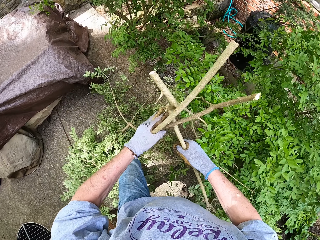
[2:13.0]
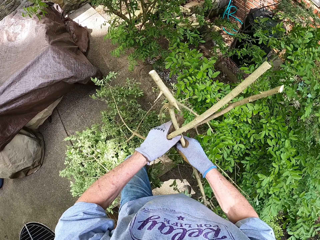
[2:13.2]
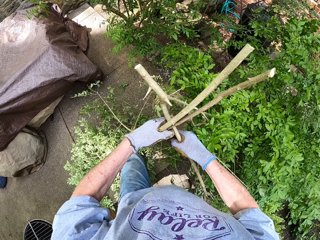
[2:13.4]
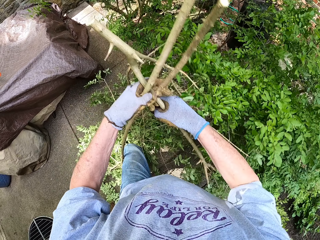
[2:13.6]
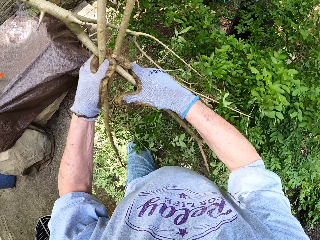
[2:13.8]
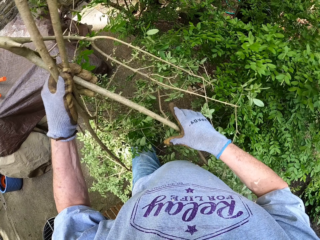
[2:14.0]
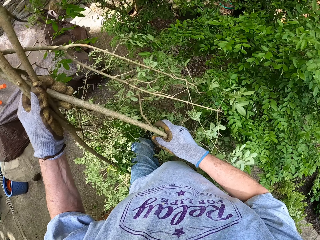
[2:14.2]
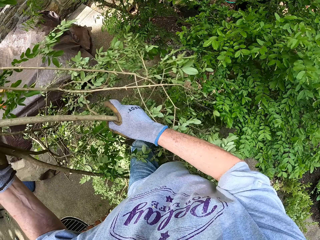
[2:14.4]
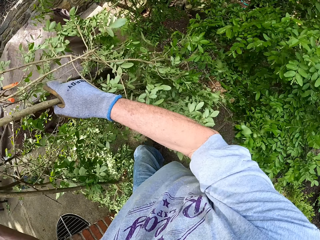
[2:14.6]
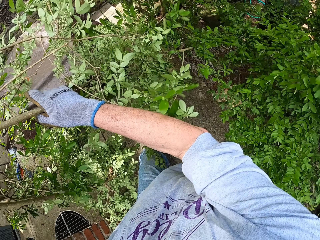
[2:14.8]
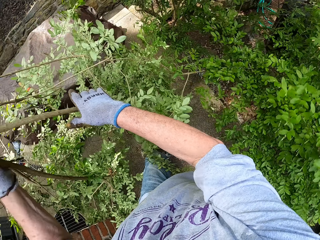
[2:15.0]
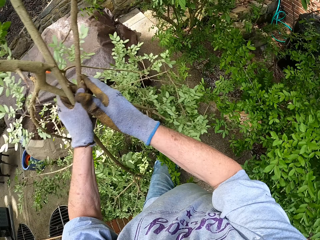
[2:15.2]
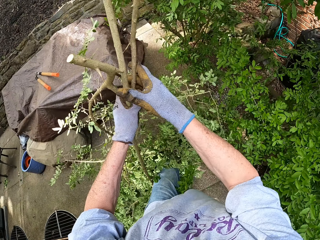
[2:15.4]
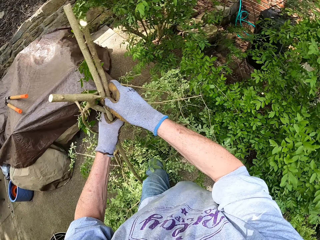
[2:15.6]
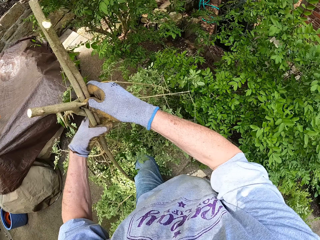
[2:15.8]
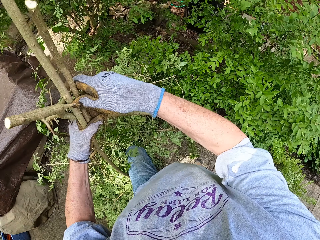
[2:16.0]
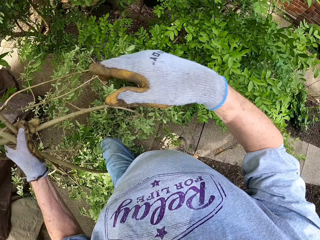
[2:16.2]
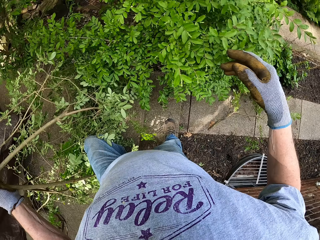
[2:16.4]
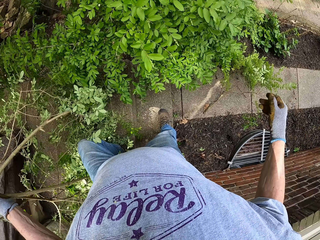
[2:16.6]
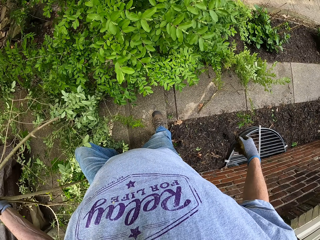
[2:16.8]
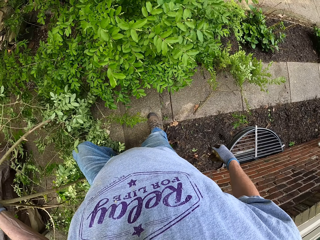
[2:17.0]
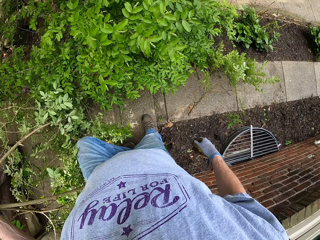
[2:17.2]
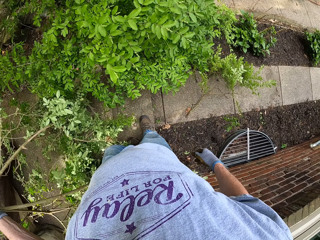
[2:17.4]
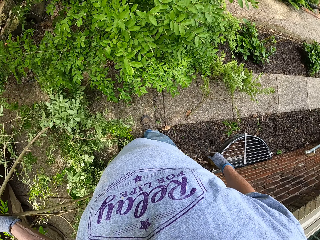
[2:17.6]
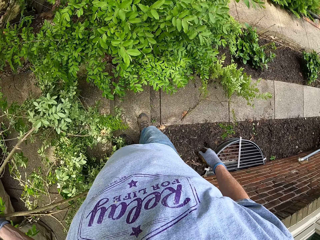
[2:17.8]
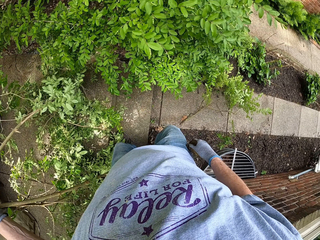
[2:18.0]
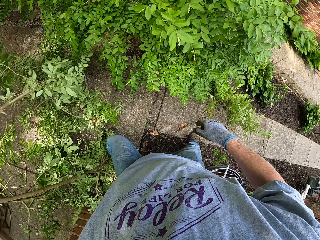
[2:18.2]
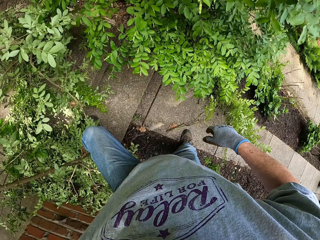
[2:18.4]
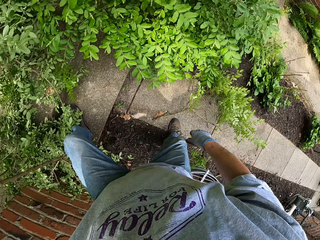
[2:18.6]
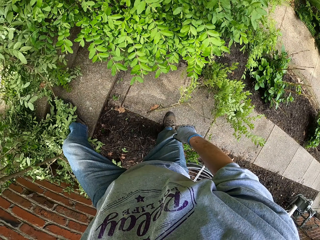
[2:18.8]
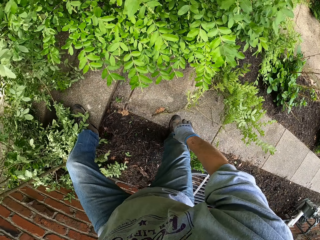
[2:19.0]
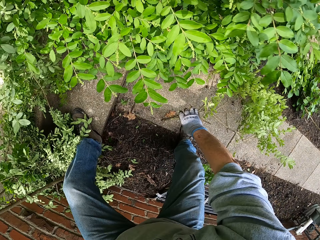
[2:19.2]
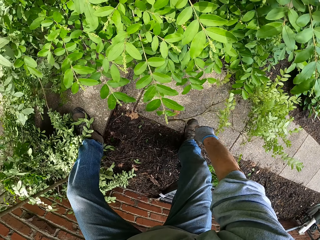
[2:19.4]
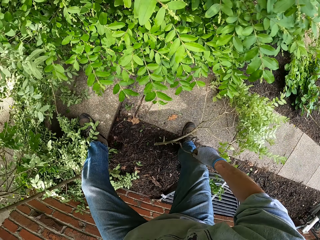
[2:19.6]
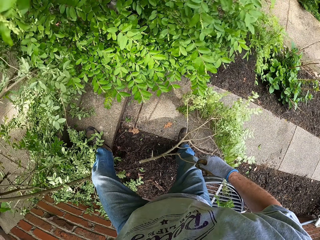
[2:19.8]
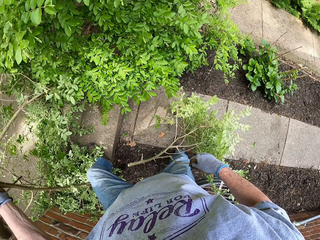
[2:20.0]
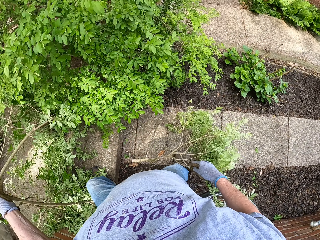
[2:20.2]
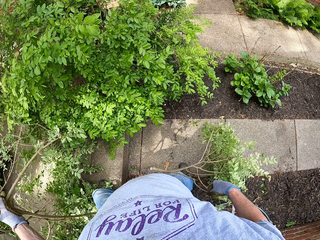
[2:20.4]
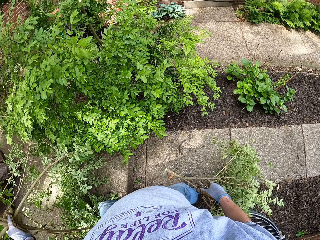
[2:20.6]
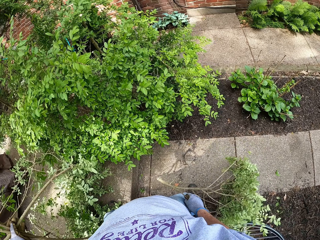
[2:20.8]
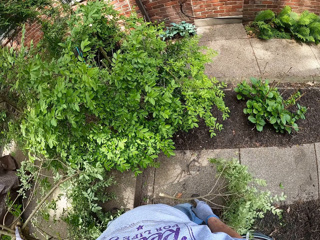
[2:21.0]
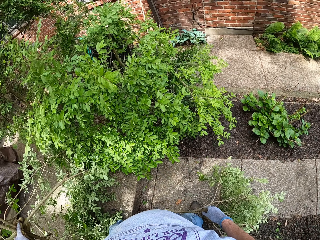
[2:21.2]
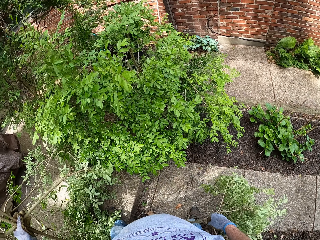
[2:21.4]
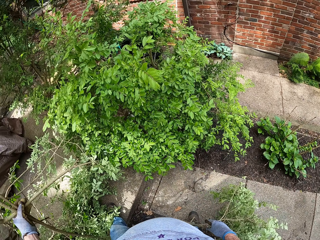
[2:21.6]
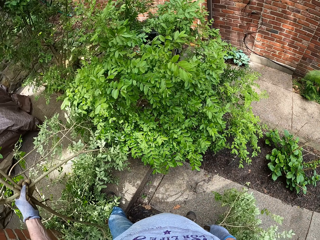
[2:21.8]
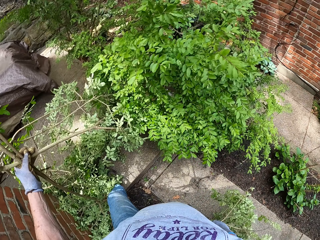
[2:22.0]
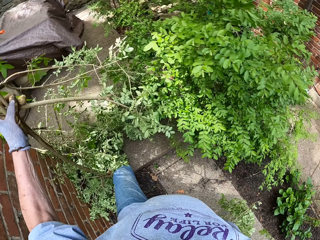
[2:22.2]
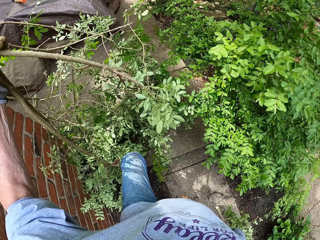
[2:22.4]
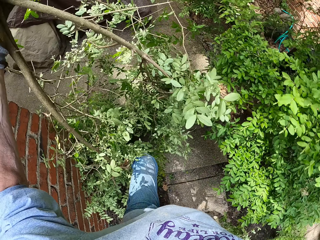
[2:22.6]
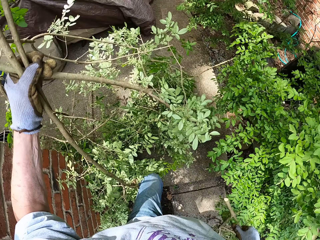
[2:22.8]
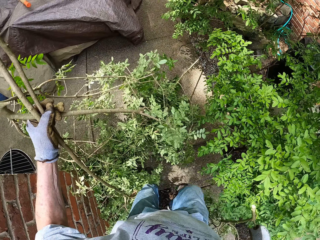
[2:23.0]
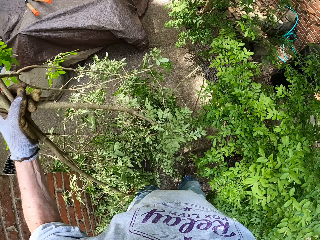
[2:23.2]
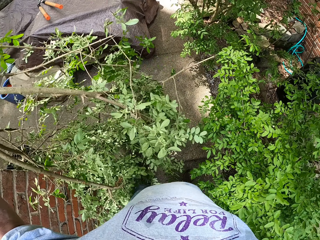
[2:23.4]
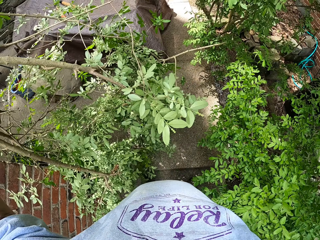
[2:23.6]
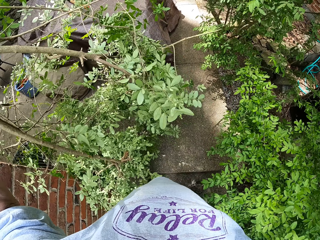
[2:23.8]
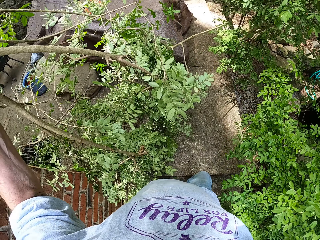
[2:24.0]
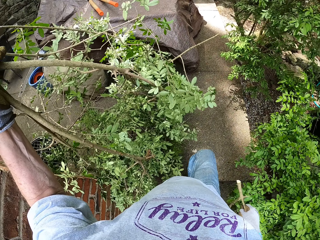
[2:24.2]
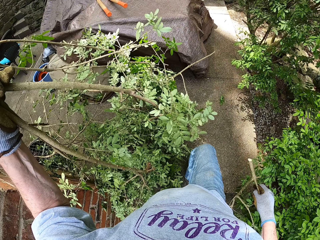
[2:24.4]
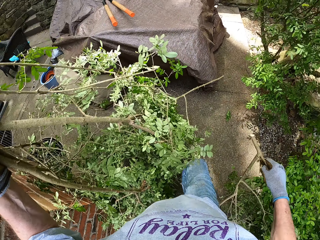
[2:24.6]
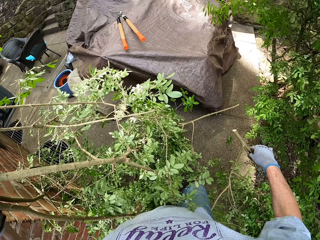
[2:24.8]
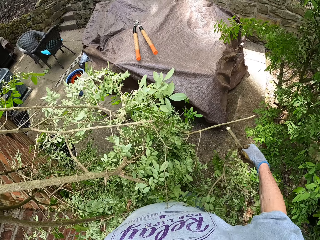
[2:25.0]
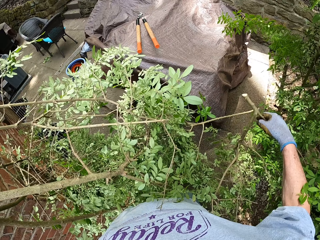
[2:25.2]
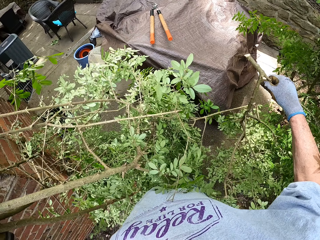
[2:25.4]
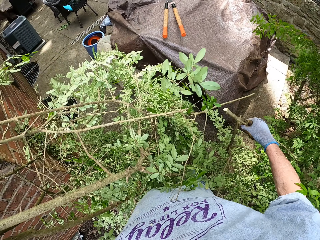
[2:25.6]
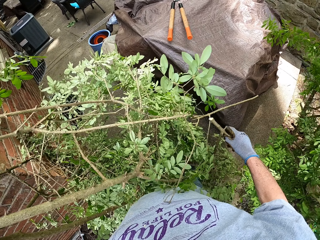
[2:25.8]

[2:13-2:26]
The camera wearer passes the branch from his right hand to his left hand. He holds the pruned branches with both hands. He holds the pruned branches with the left hand. He bends down. He picks up another branch from the ground with his right hand. He stands with the pruned branch. He turns left. He walks away from the tree with the branches in his two hands. He walks towards the shears with the pruned branches.

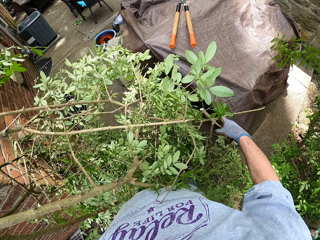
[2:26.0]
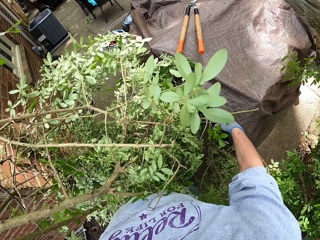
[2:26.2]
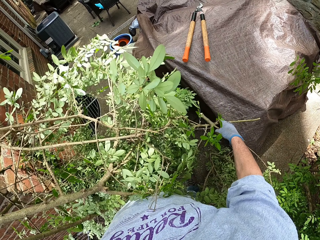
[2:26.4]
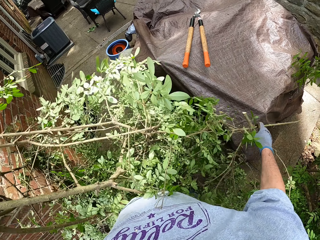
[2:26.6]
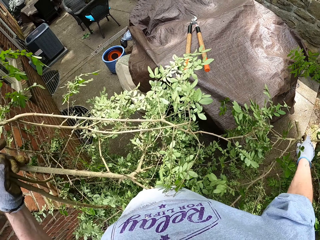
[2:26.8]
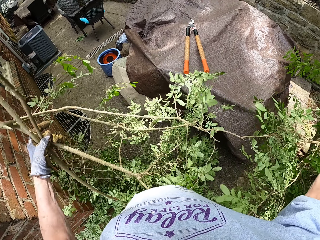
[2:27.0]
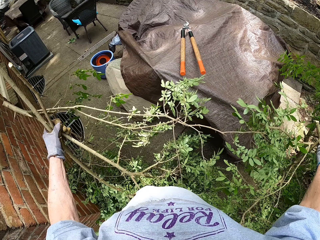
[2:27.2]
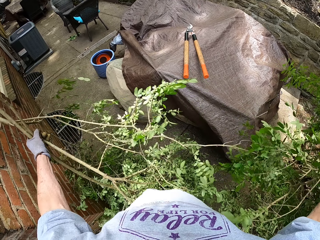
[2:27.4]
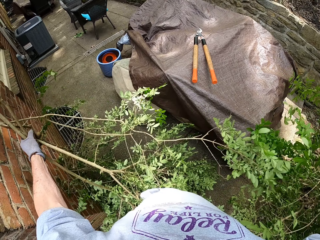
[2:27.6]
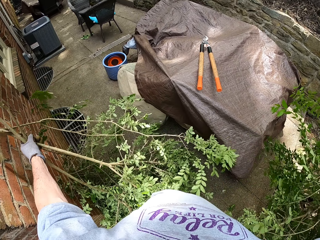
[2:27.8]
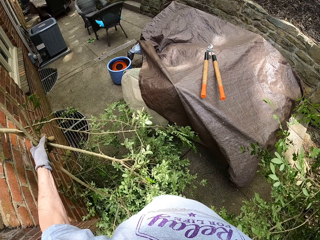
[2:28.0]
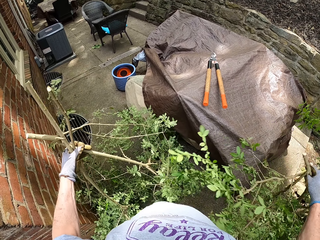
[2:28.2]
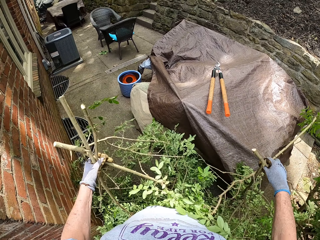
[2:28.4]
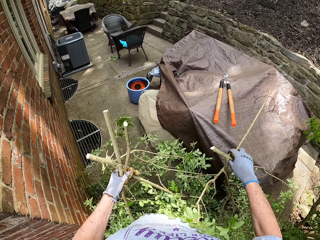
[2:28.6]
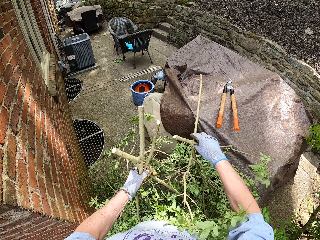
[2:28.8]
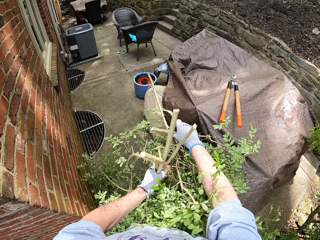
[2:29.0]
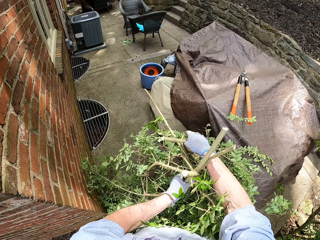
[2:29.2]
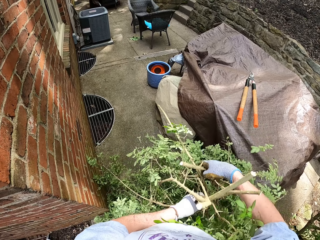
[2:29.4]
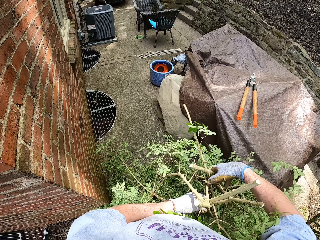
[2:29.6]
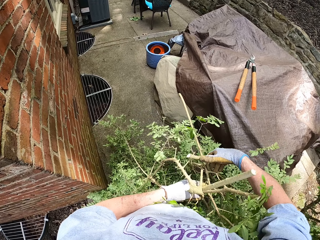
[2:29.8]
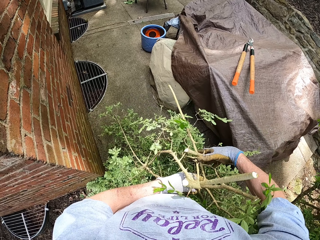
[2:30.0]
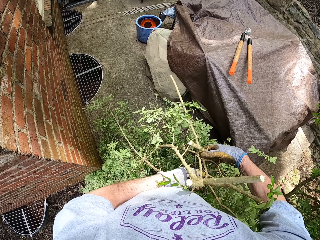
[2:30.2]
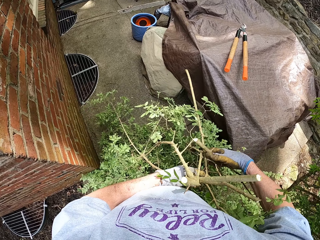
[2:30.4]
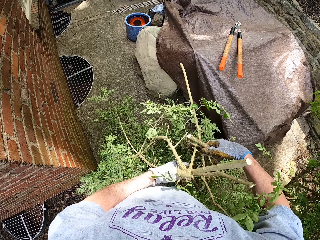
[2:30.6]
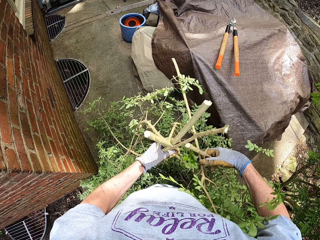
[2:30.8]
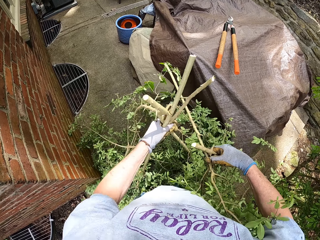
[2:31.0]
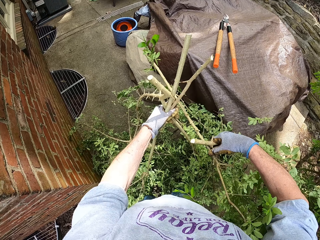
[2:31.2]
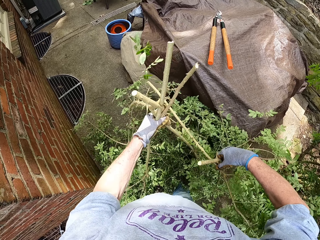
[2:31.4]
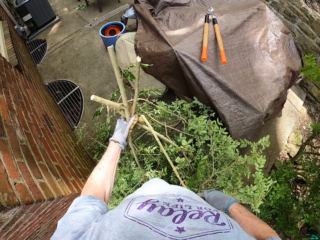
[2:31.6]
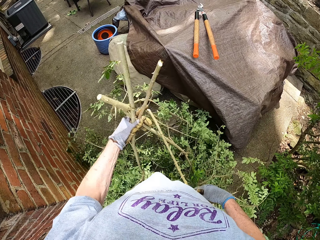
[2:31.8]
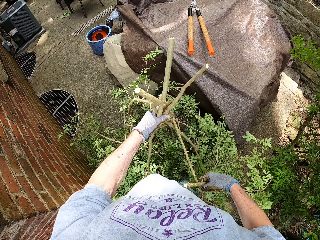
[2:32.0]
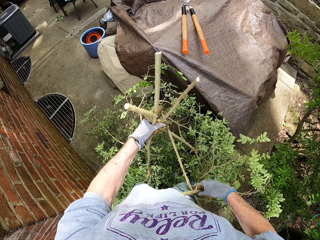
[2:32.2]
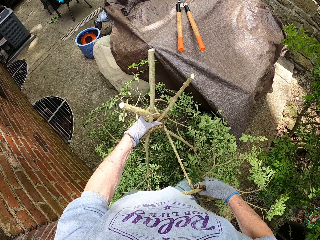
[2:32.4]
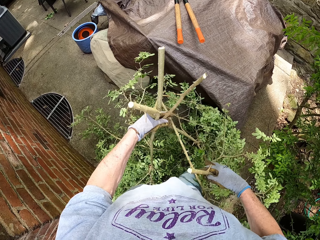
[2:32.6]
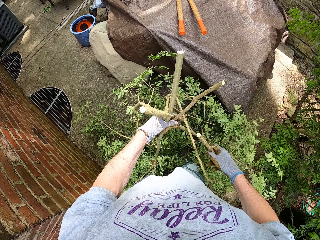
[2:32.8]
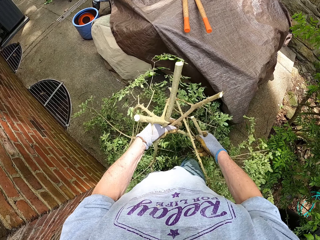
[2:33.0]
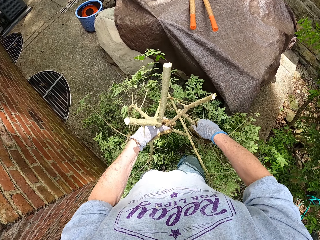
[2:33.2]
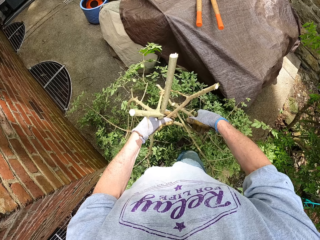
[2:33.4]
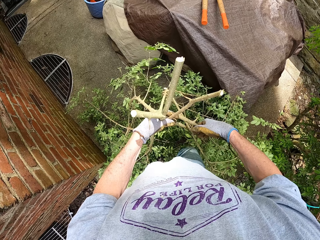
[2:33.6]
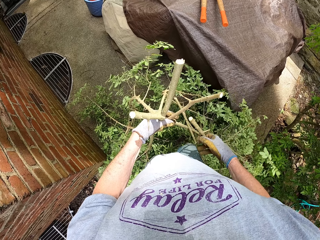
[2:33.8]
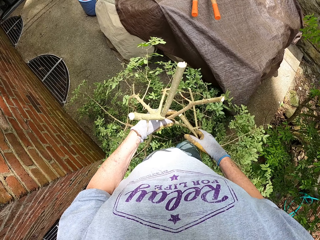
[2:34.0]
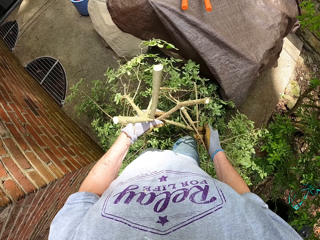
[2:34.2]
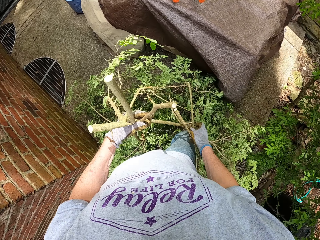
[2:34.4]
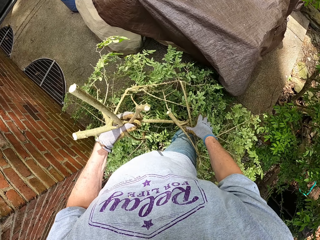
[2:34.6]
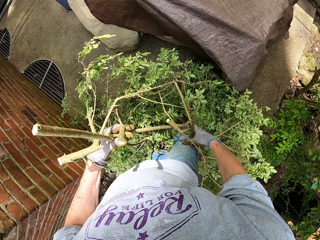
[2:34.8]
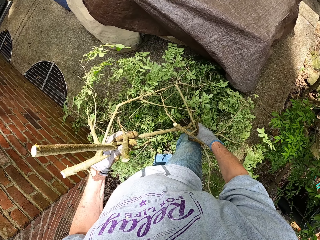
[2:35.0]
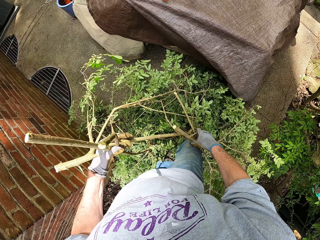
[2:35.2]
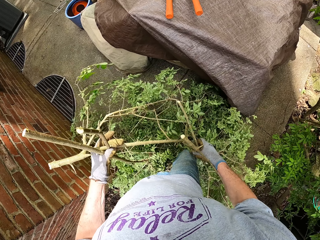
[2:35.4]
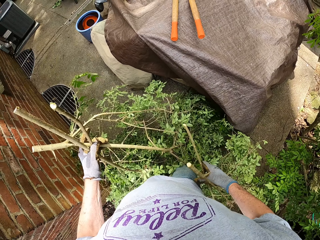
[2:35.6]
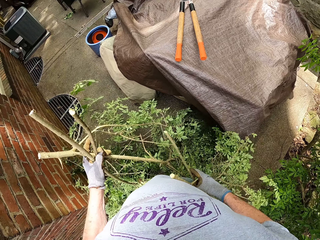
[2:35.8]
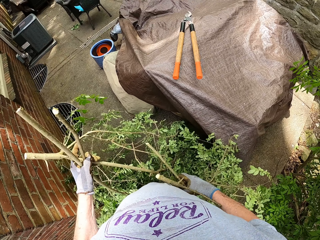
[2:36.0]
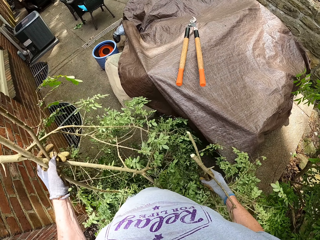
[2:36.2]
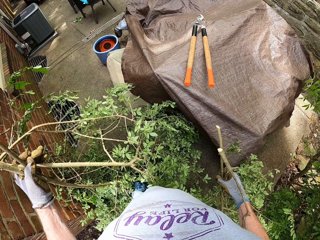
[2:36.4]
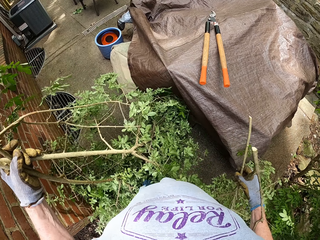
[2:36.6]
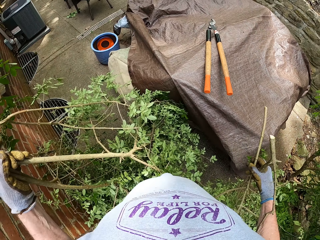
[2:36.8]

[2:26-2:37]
The camera wearer adjusts the branches on his hands. He picks up a pruned branch with the right hand. He holds the pruned branches together with both hands.
